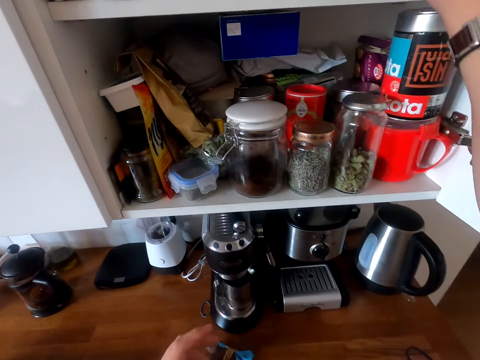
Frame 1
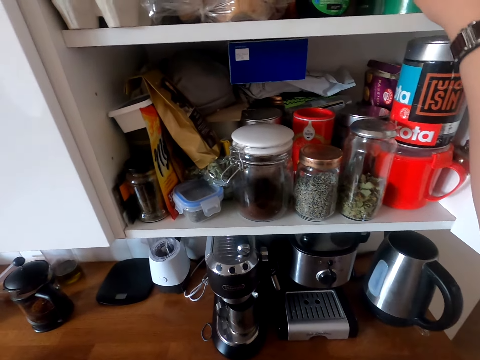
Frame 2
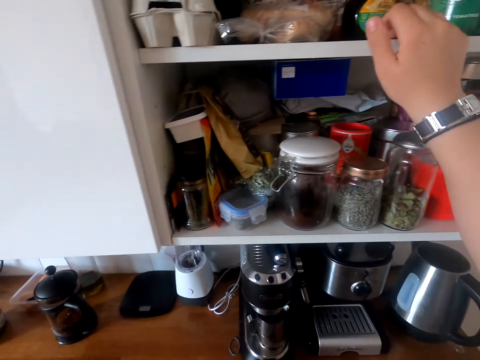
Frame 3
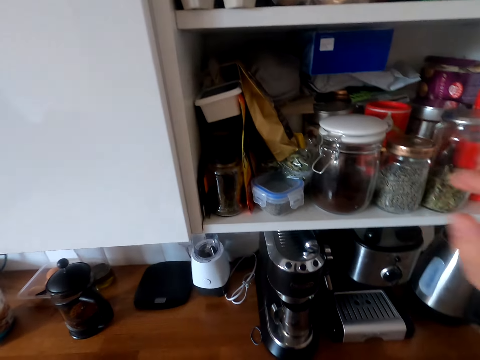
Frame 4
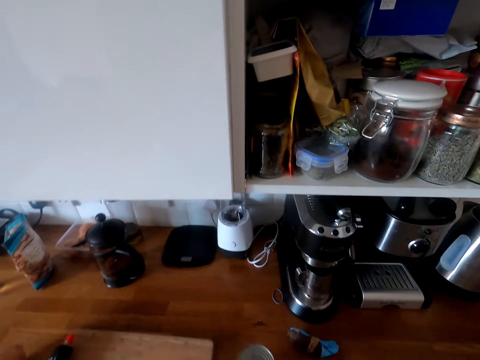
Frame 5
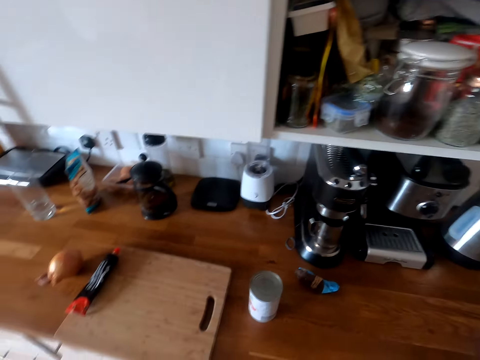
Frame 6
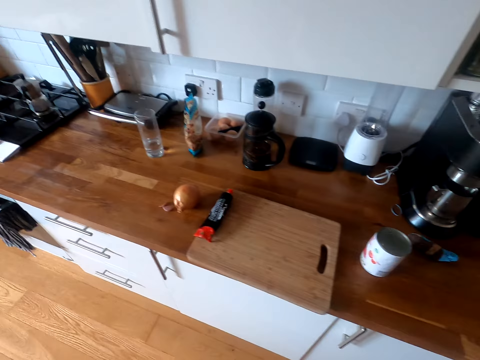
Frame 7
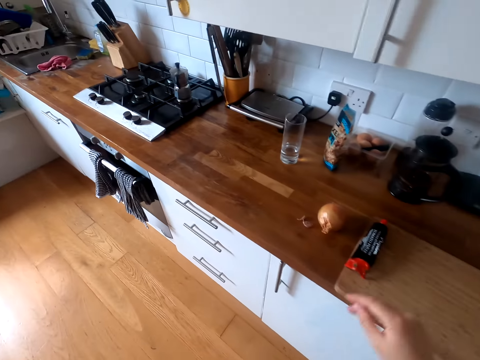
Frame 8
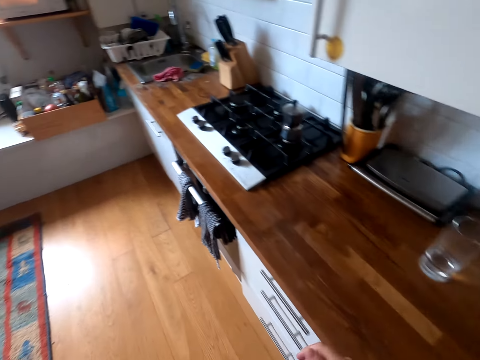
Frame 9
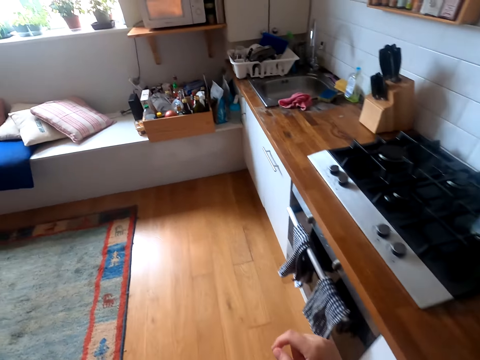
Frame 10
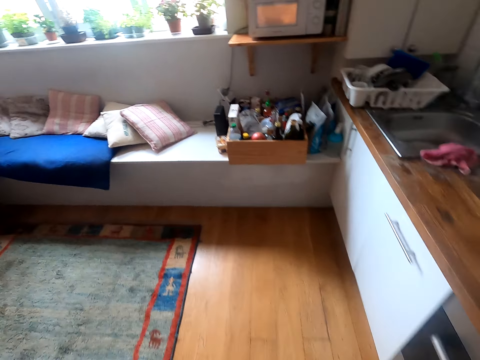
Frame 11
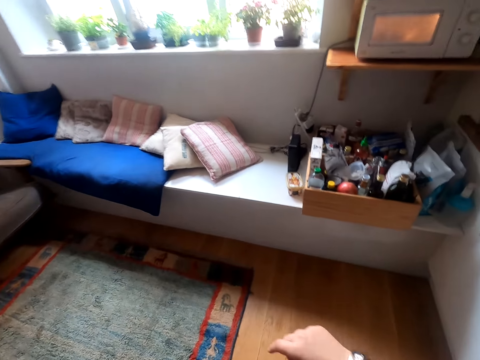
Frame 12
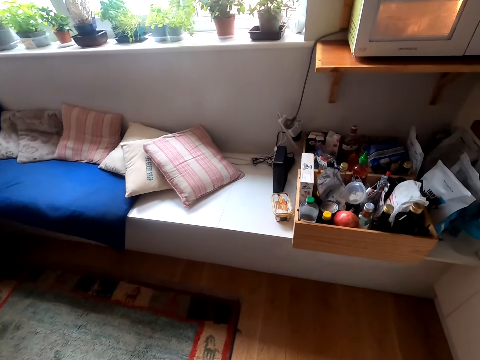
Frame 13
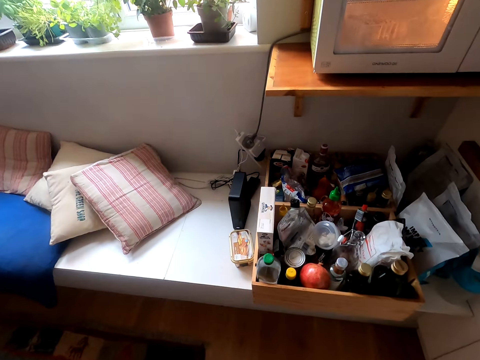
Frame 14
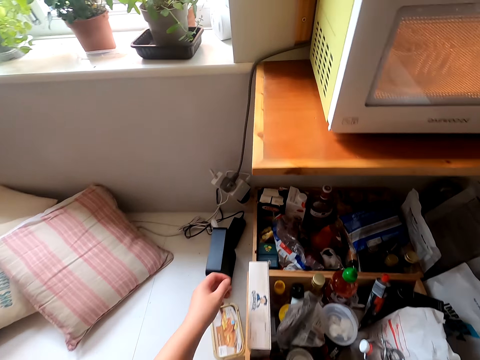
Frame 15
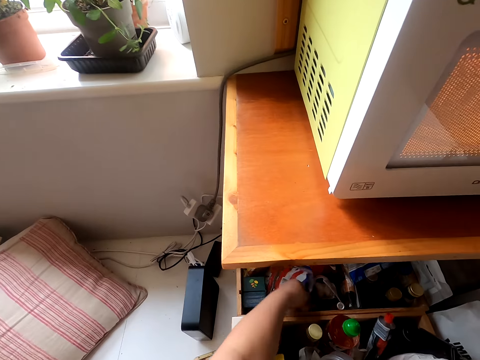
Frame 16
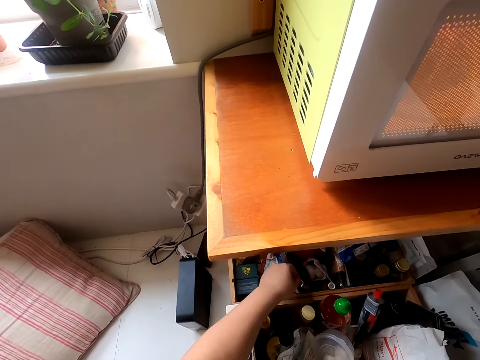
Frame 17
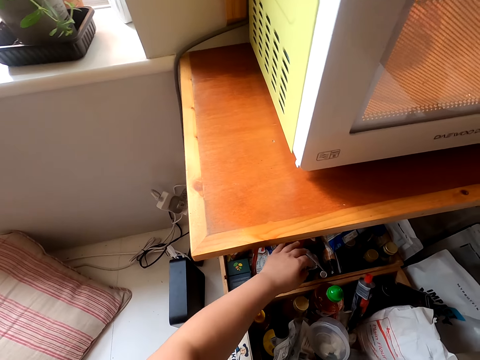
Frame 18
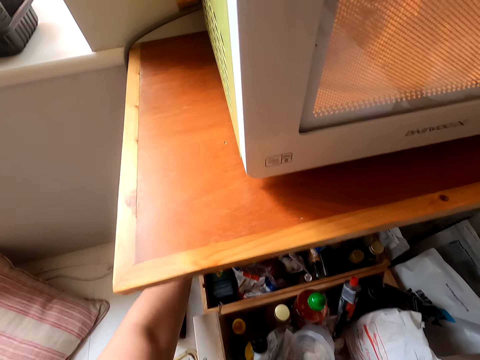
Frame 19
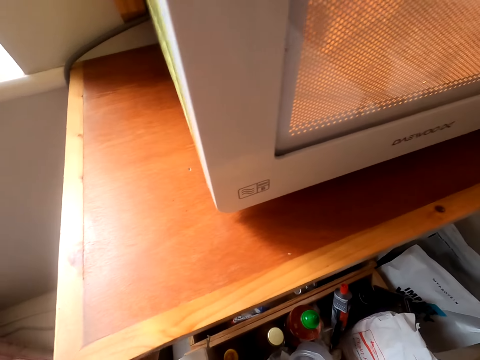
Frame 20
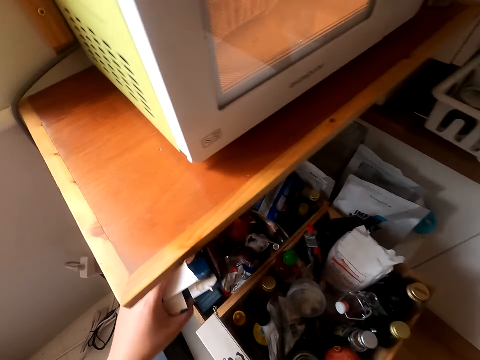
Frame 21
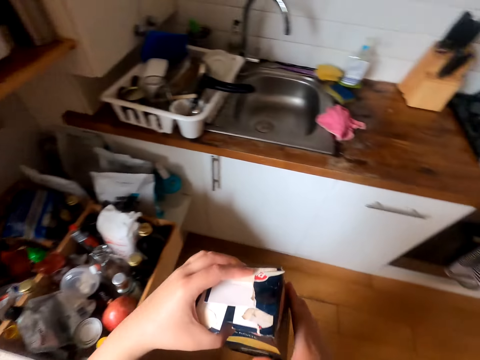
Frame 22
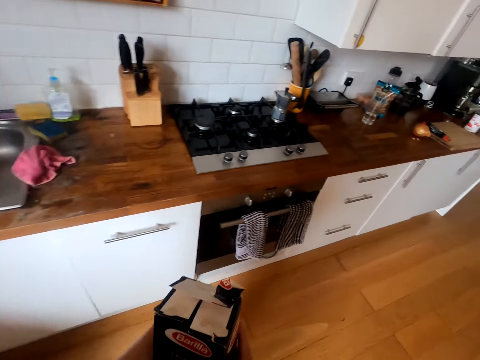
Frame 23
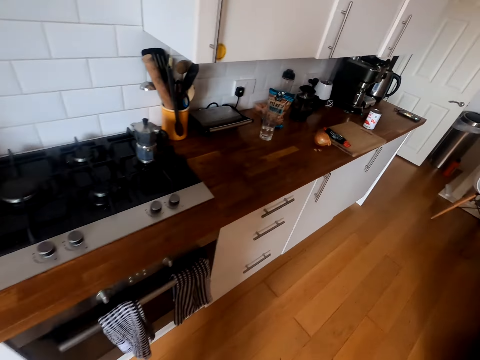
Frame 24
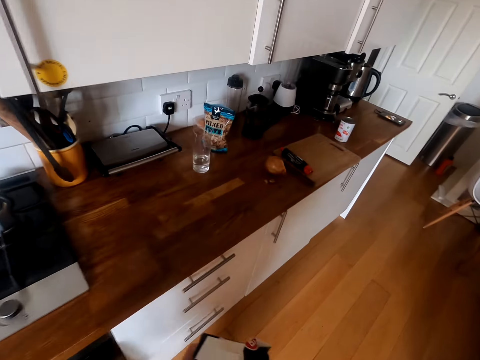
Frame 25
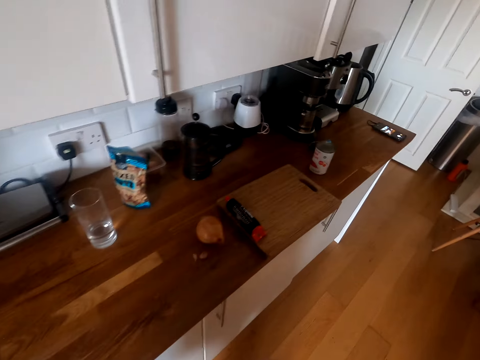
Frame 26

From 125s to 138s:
The camera wearer puts the container on the shelf. They move the hand. They step forward. They walk around. They touch the paper. They pick up the packet. They look around. They look for something. They step forward.

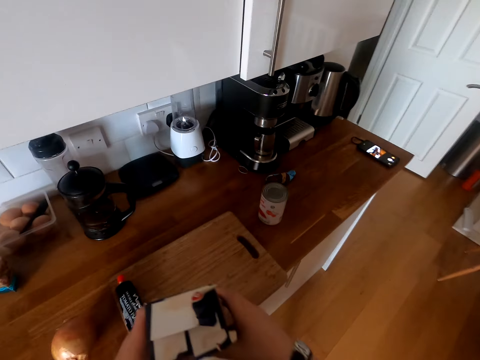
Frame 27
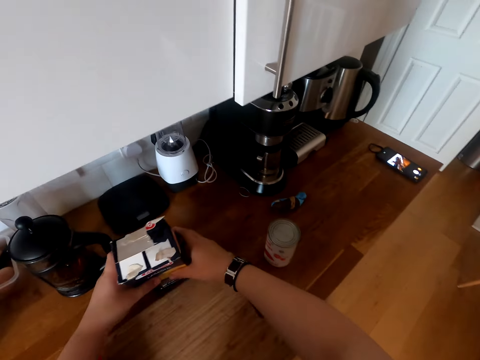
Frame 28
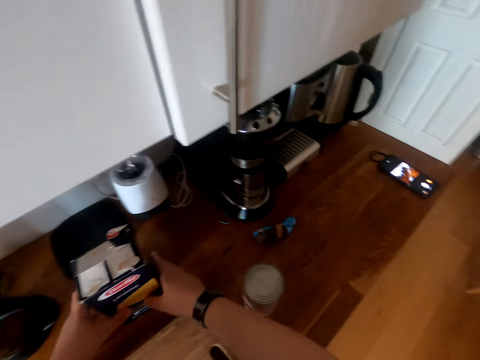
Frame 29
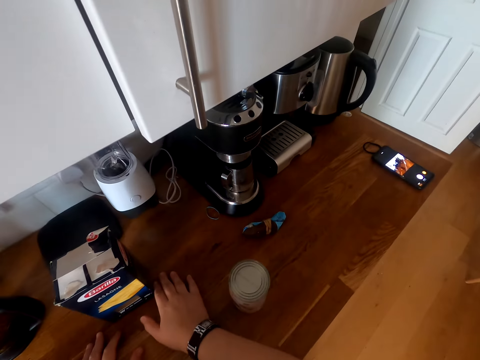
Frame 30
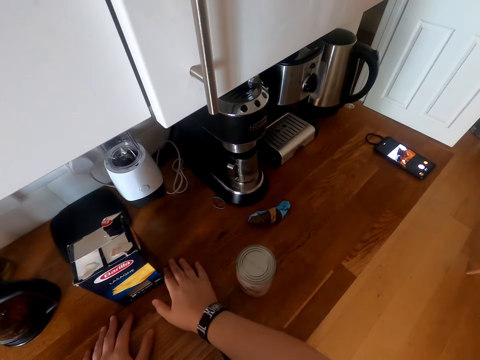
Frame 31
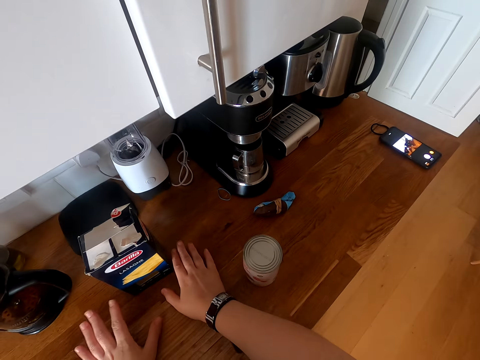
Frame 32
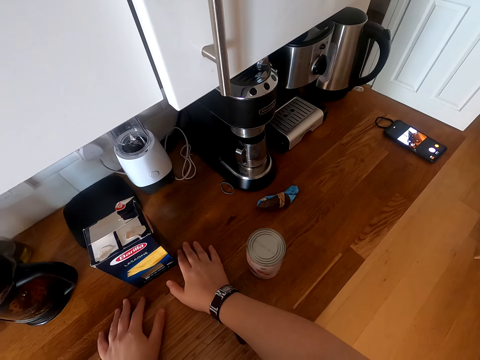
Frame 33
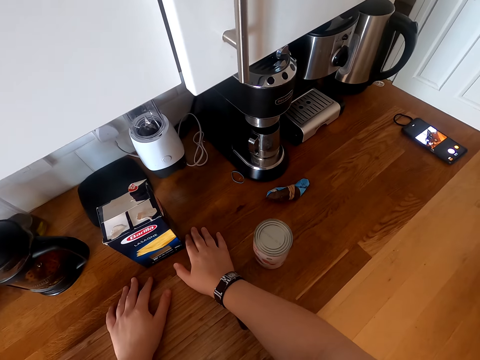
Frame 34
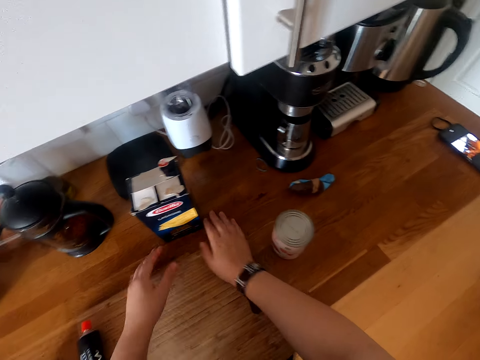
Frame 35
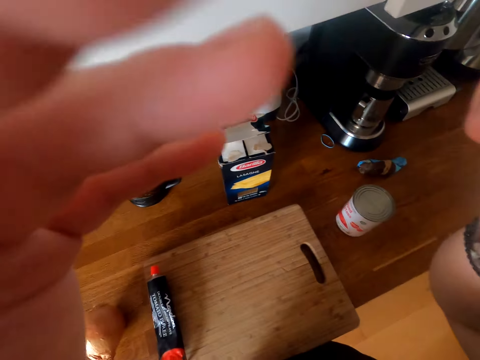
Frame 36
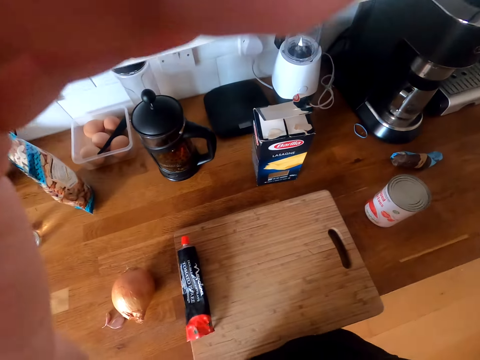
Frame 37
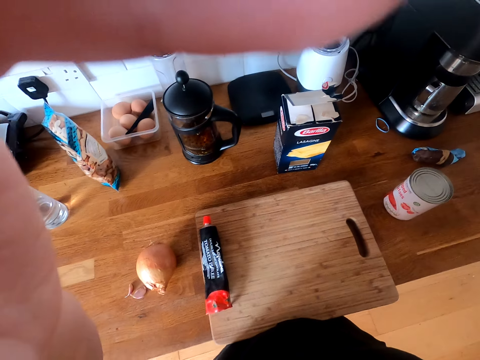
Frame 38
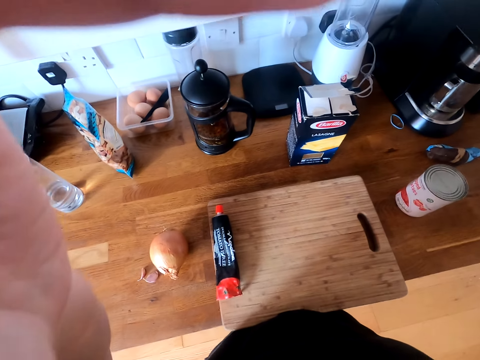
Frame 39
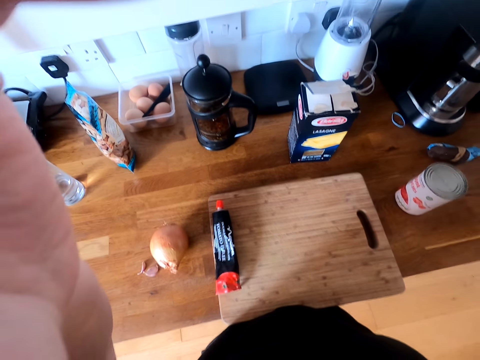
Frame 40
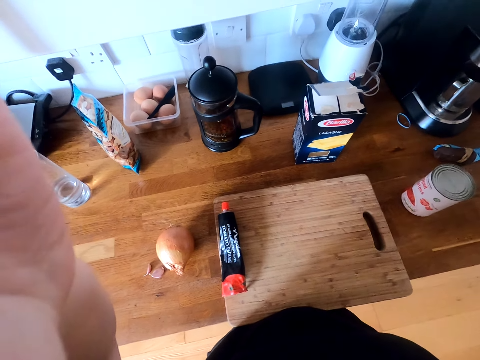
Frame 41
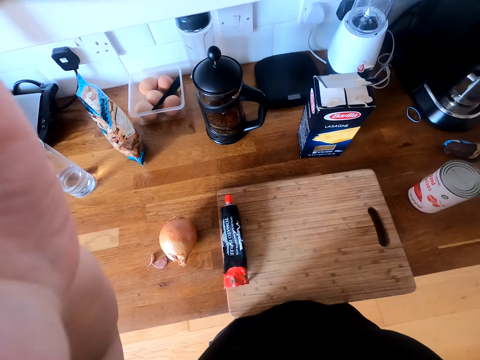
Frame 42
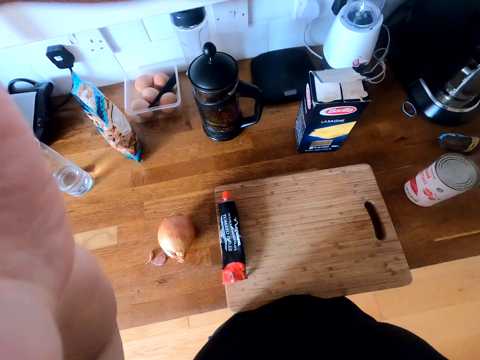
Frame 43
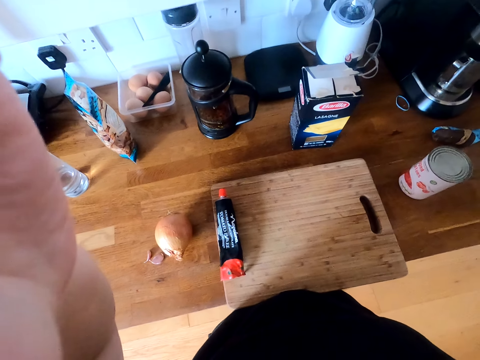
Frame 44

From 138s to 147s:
The camera wearer puts the packet down. They look around. They adjust the camera. They touch the camera.

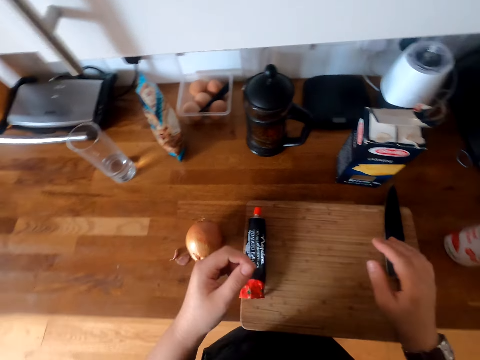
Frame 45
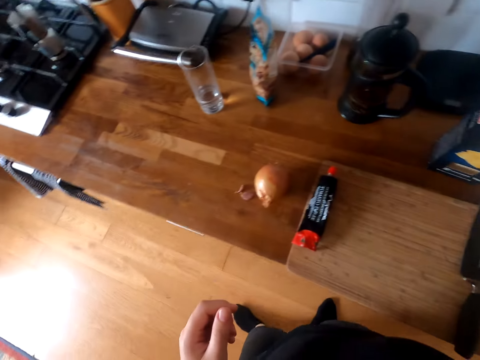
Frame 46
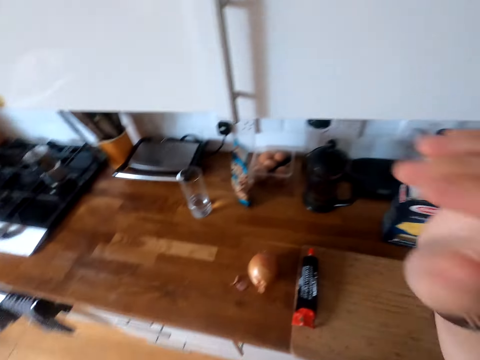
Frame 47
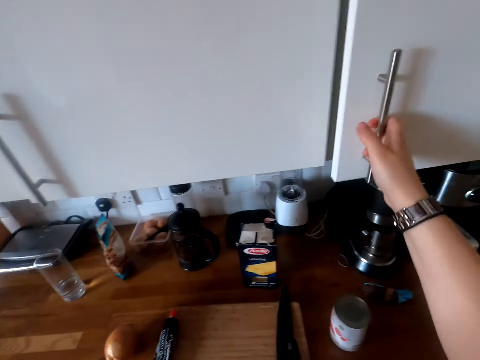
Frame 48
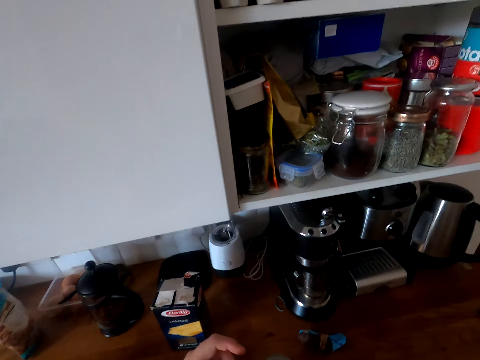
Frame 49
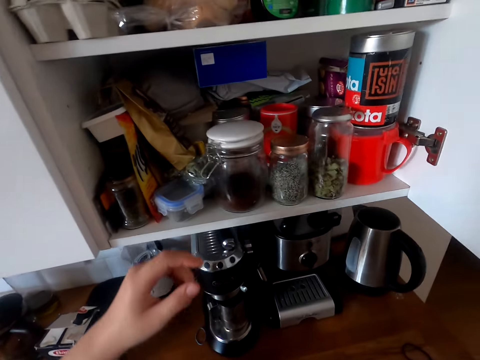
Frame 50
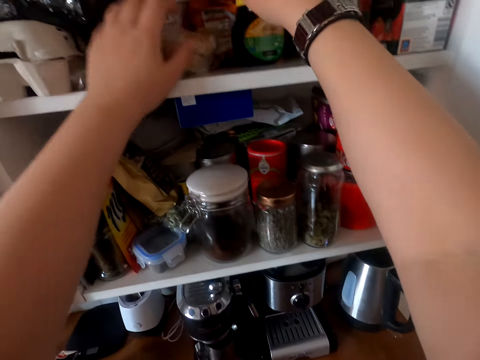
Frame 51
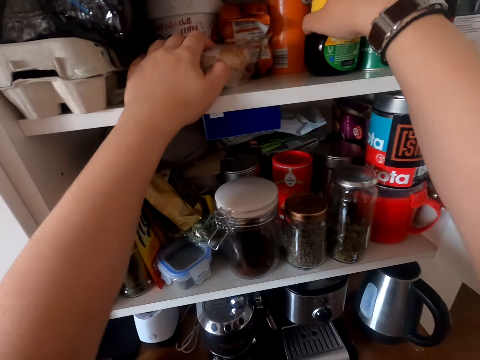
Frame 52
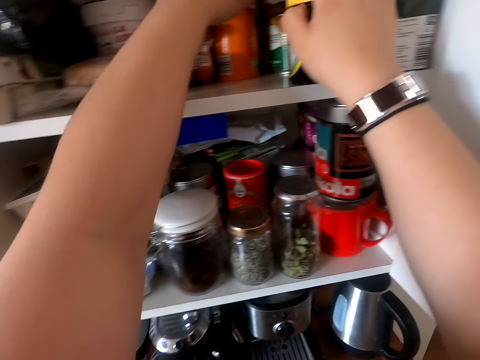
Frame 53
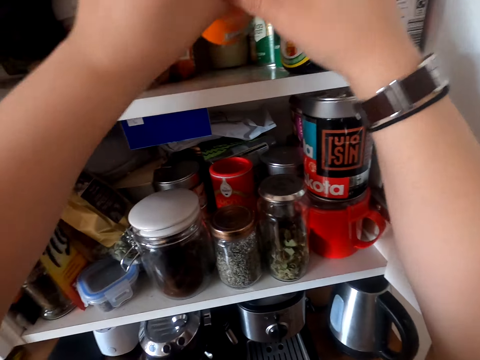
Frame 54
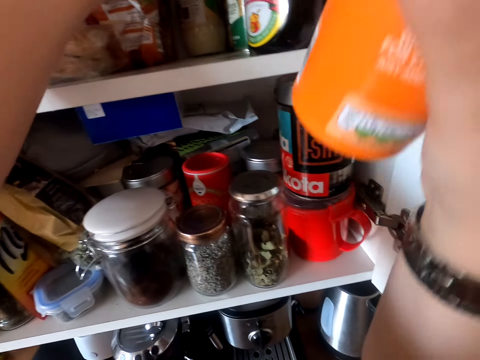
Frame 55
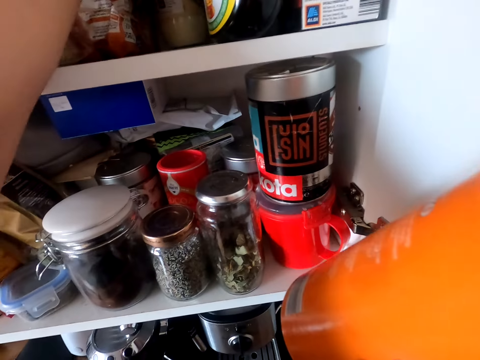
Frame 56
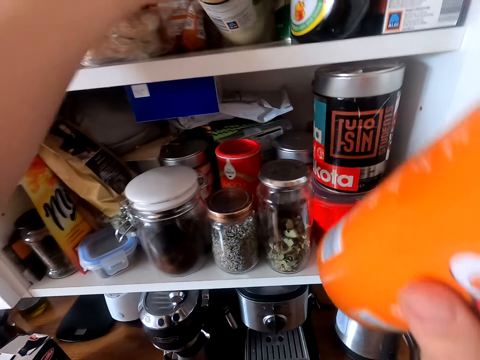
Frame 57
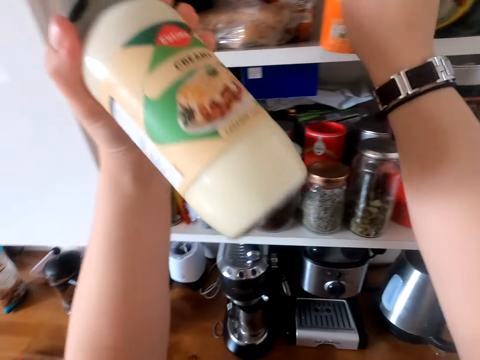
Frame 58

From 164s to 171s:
The camera wearer moves the hand. They put the knife on the chopping board. They open the cabinet. They move the container. They pick up the container, a glass jar. They pass the container to the right hand. They pick up the container. They put the container on the shelf.
